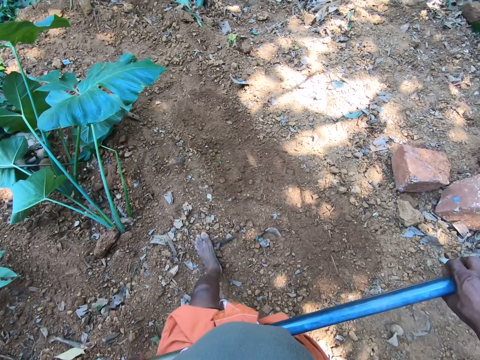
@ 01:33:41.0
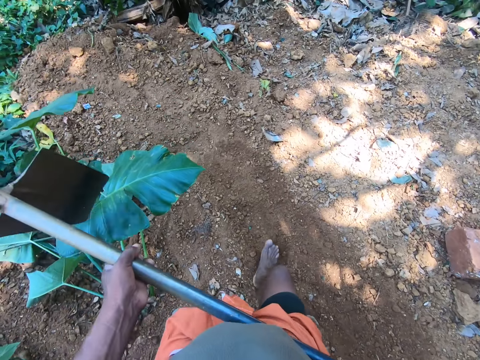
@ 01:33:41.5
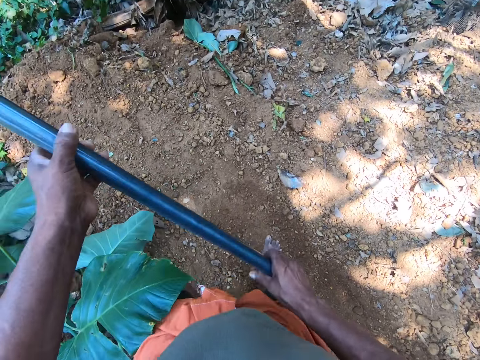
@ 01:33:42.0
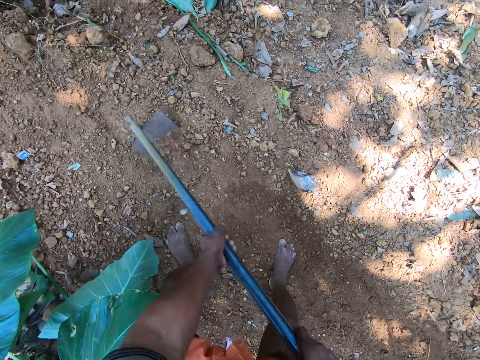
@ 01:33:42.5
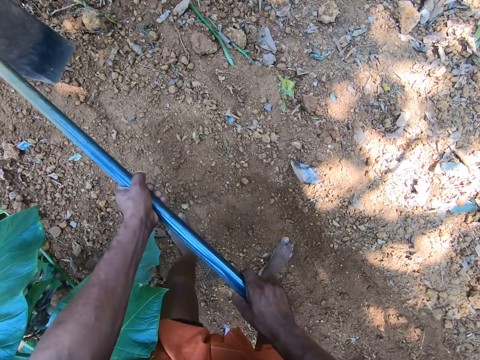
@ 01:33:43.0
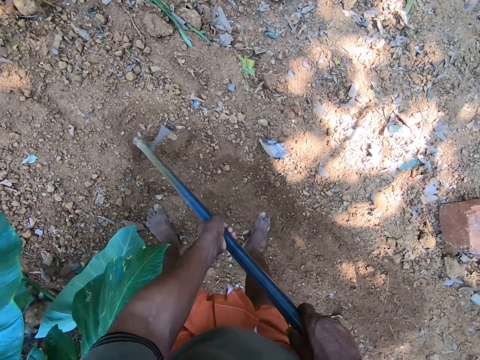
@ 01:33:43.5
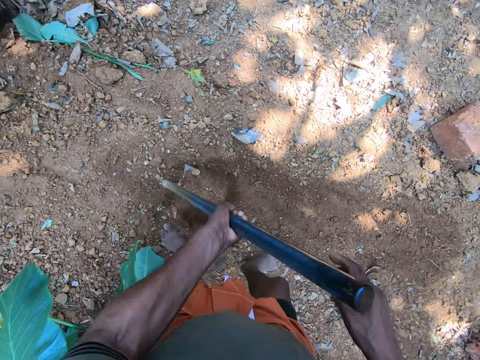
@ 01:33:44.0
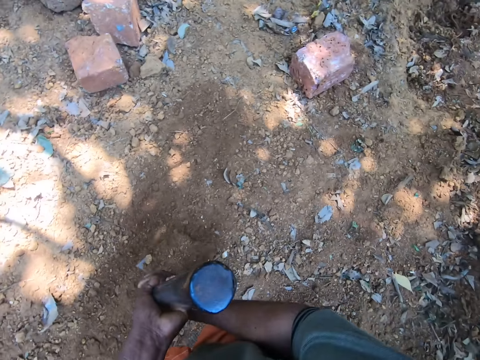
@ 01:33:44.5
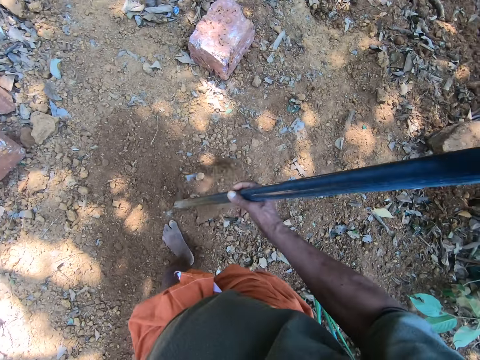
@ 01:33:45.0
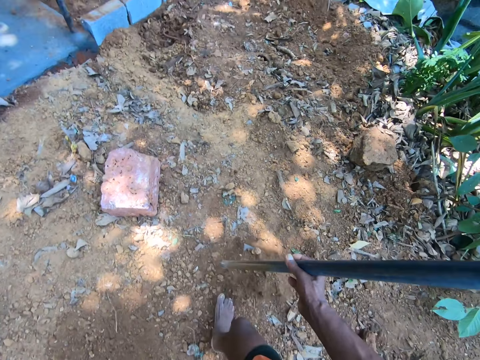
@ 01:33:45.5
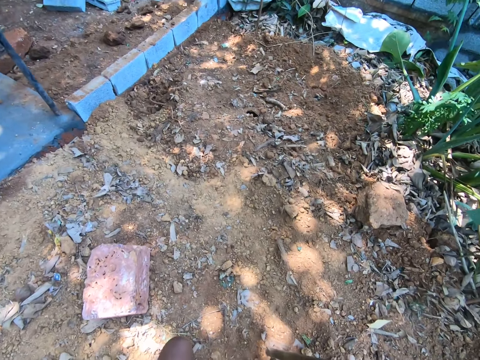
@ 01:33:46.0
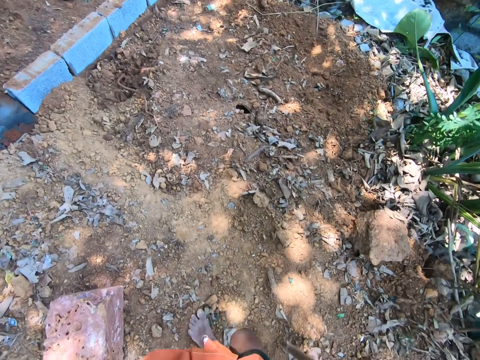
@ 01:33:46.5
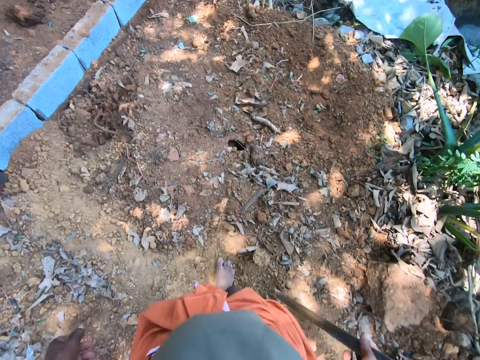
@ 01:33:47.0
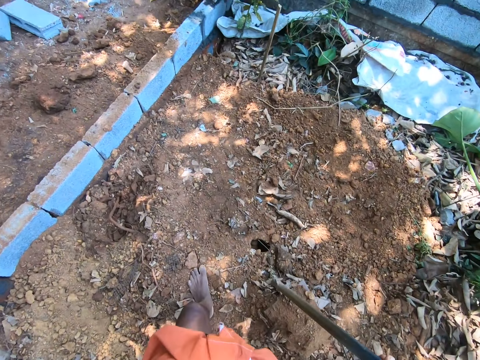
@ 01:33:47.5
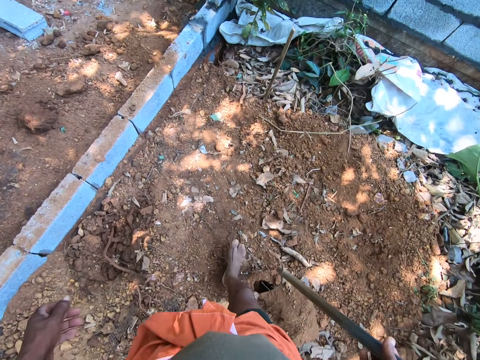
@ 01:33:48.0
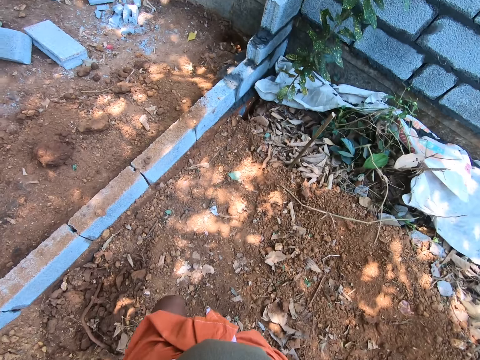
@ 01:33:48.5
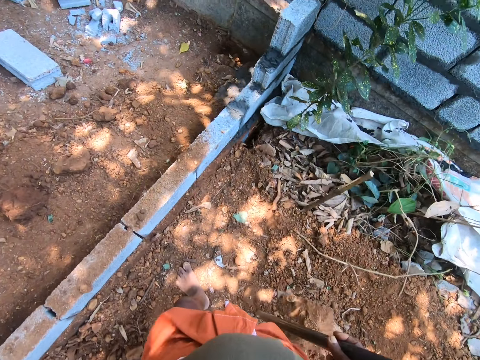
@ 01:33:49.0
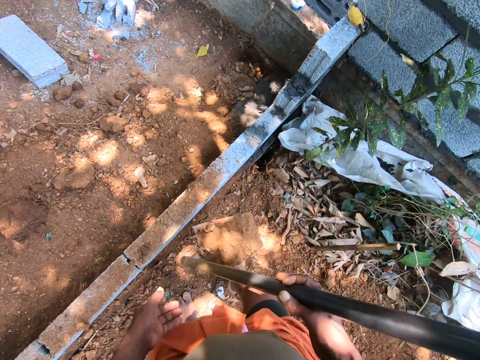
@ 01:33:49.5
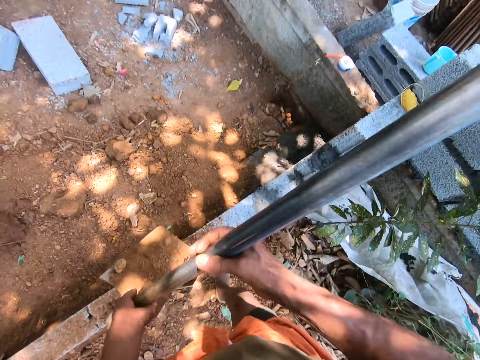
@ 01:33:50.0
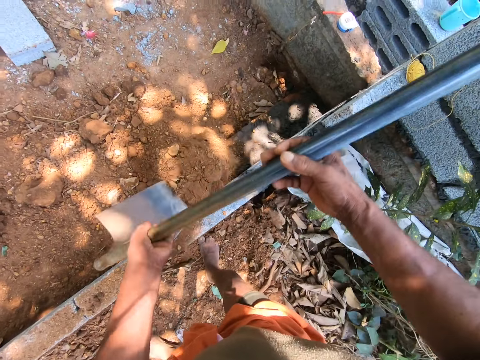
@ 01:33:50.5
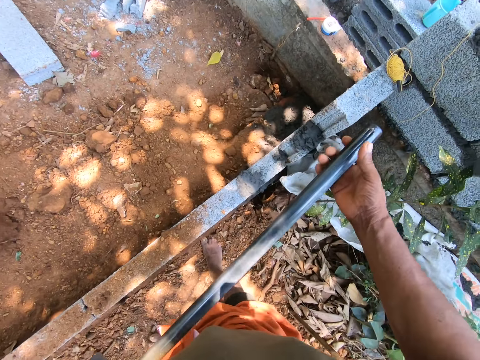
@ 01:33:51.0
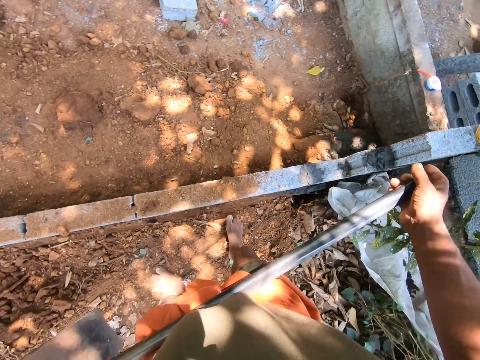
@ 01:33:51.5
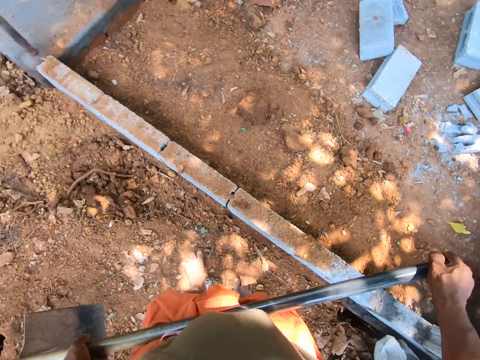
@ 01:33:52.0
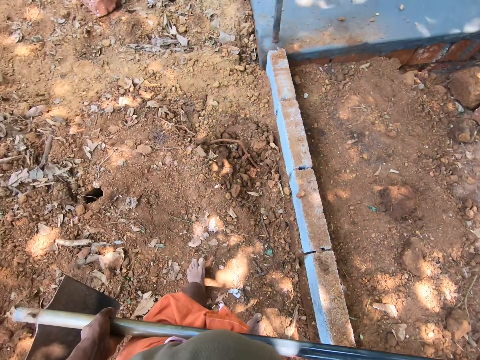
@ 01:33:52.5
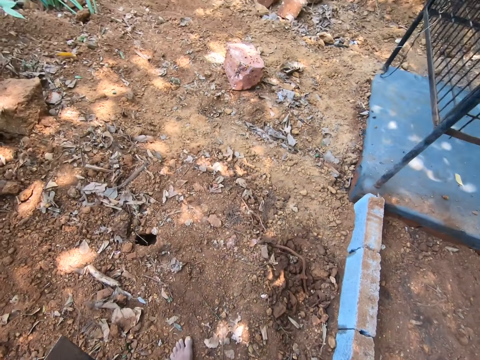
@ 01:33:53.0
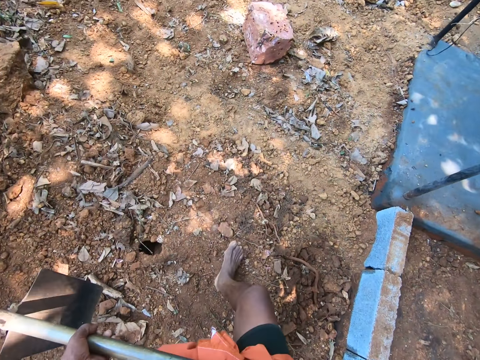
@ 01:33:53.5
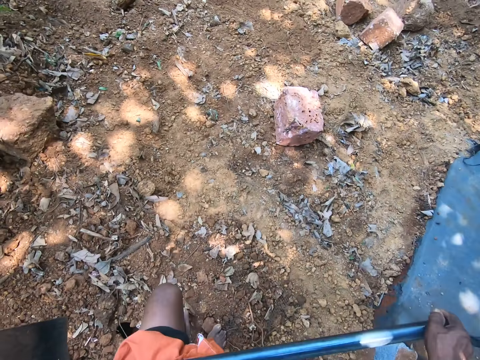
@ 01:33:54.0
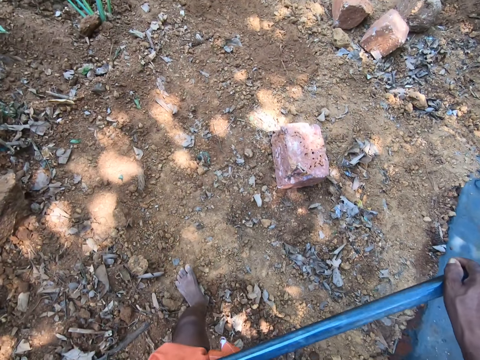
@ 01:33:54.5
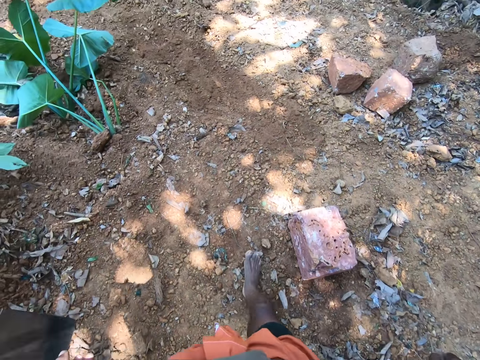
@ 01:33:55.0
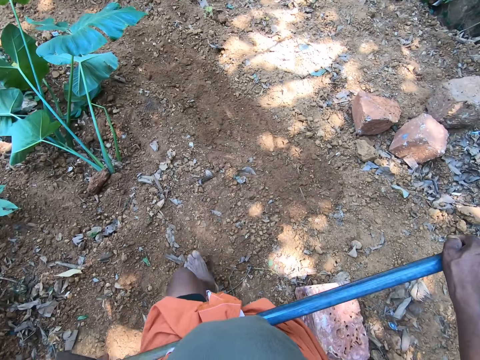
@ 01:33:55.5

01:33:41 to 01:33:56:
The camera wearer digs the ground. He packs sand from the ground with the hoe in his hands. He walks around. He pours the sand in the hoe on the ground with both hands. He walks around.

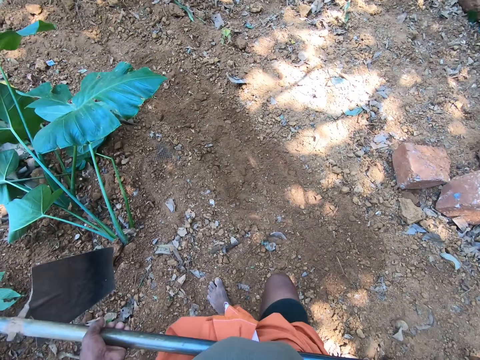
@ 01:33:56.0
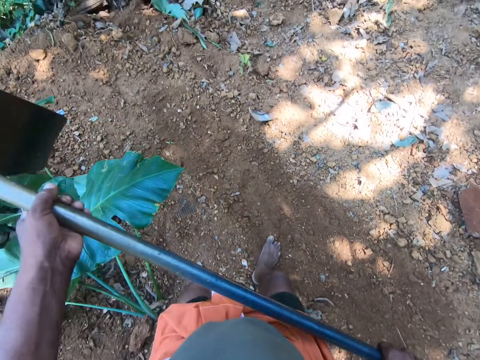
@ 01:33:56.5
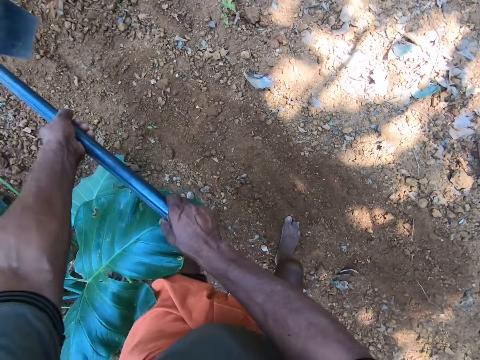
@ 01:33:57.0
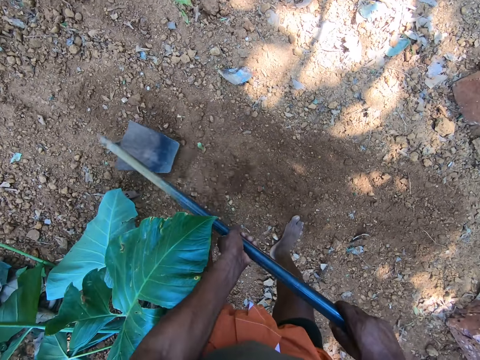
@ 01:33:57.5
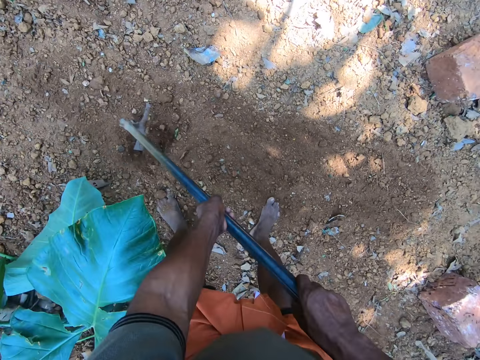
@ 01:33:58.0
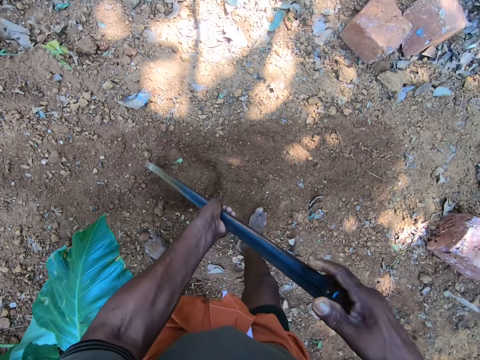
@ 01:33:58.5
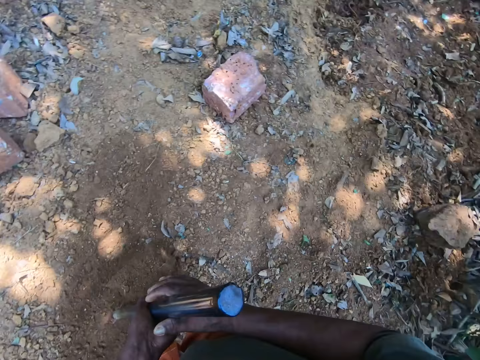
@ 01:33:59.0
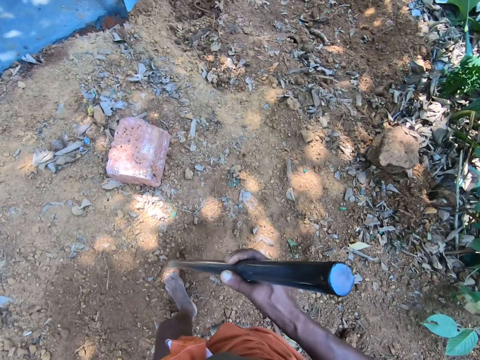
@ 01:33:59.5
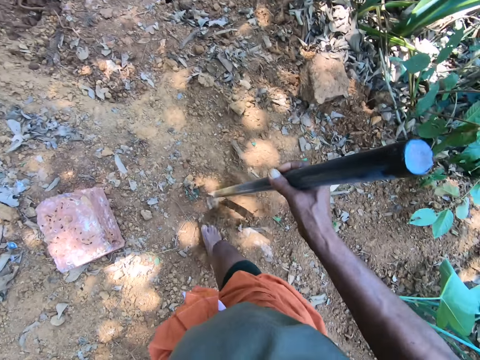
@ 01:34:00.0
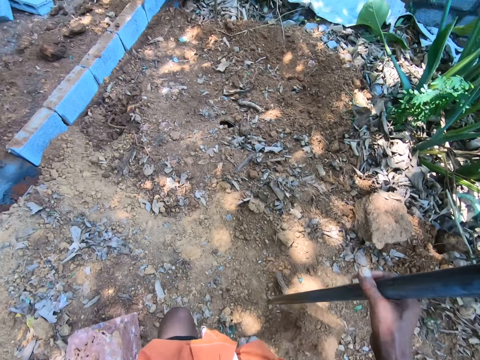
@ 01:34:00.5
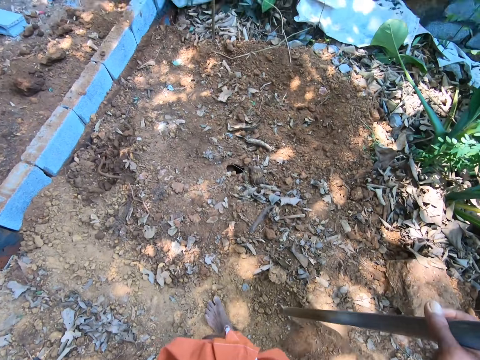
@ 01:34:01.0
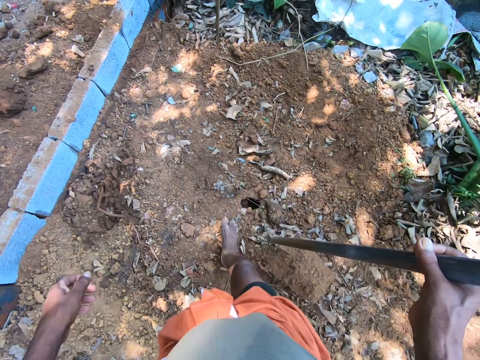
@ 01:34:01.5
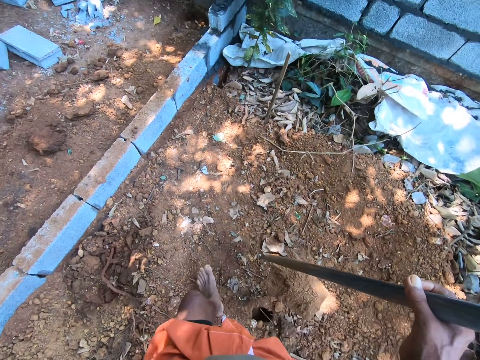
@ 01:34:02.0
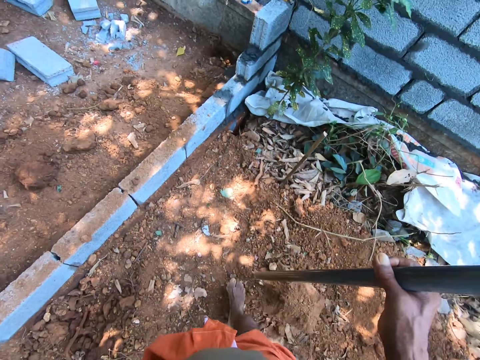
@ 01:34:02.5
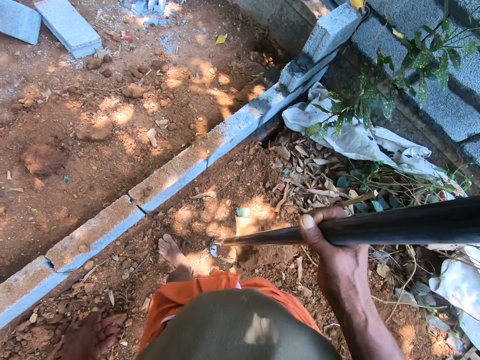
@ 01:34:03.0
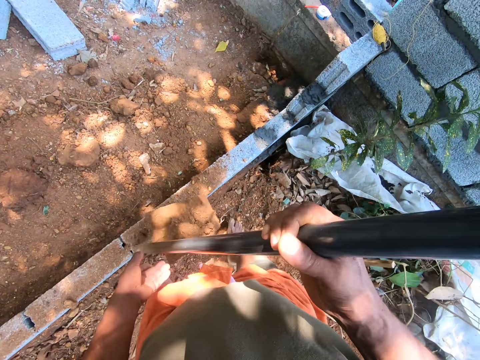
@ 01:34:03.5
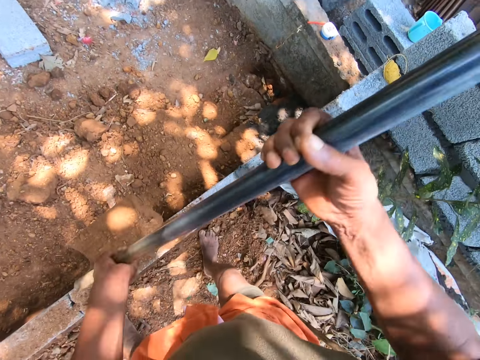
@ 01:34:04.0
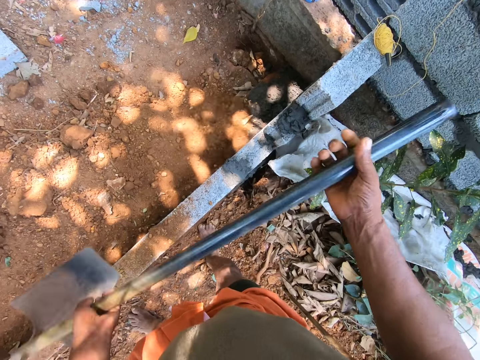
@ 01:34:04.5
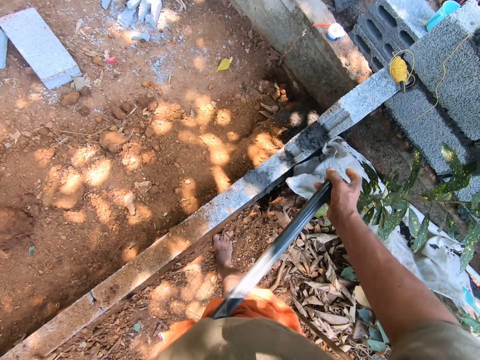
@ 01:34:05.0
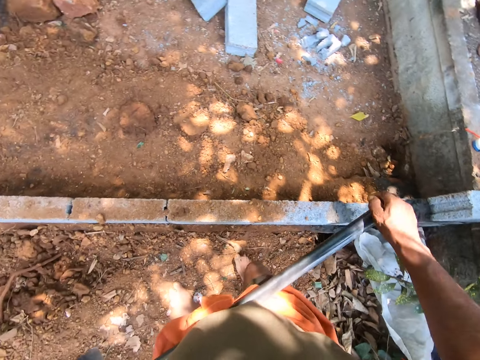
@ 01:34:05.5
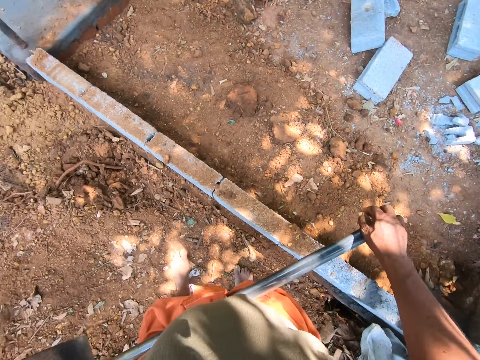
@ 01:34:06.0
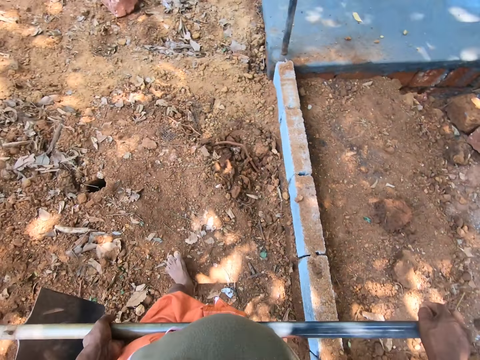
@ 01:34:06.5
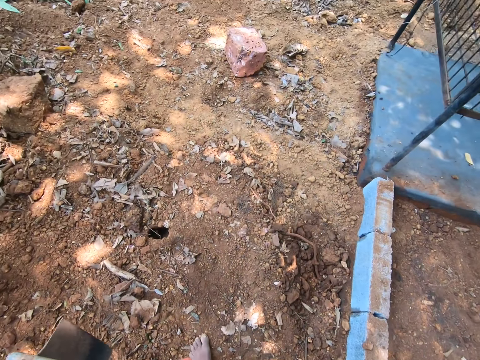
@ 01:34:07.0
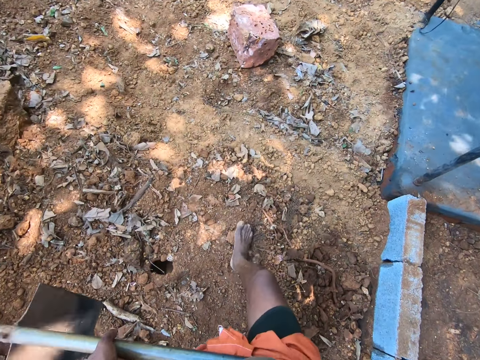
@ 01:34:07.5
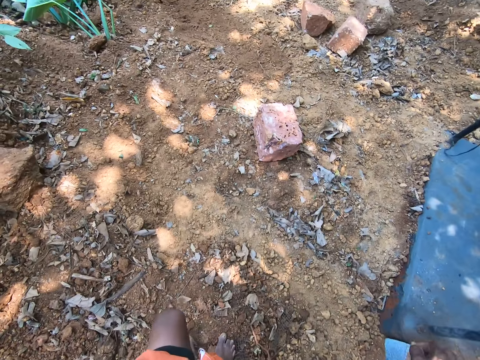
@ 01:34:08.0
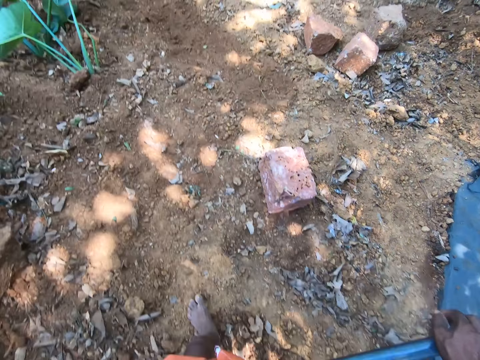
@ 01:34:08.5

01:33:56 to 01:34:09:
The camera wearer packs sand from the ground with the hoe in his hands. He digs the ground. He walks around. He pours the sand in the hoe on the ground with both hands. He walks around.
